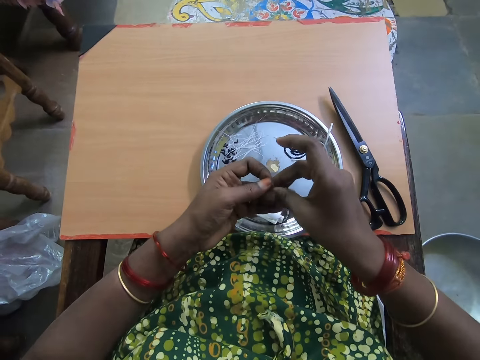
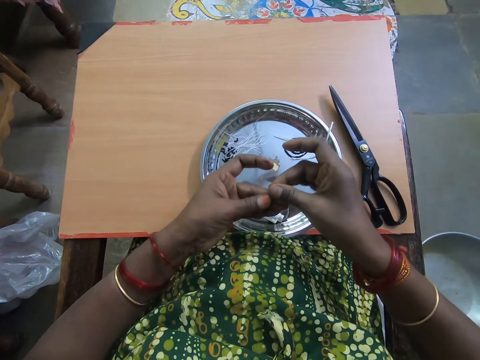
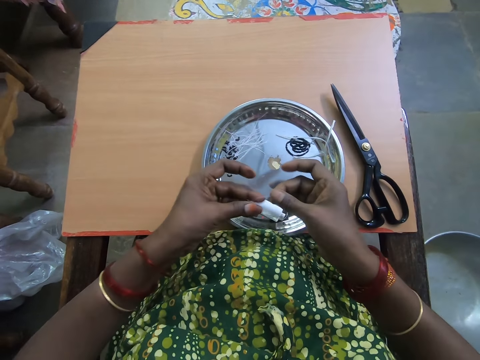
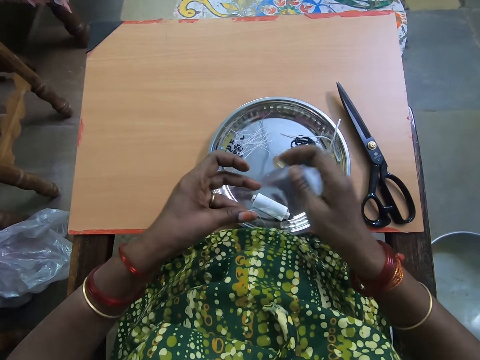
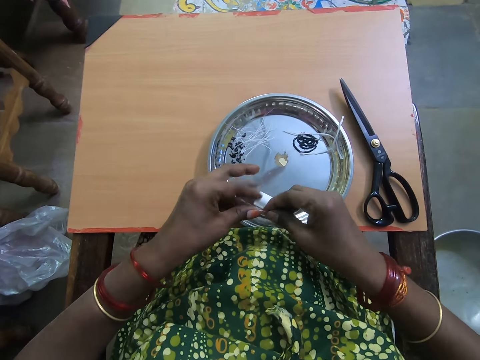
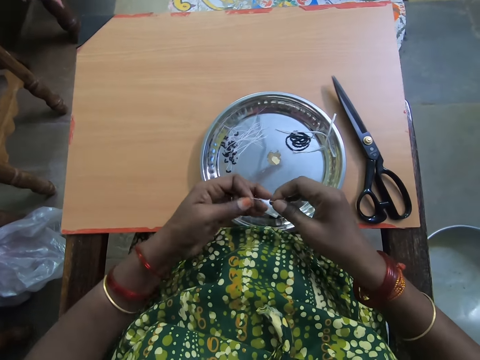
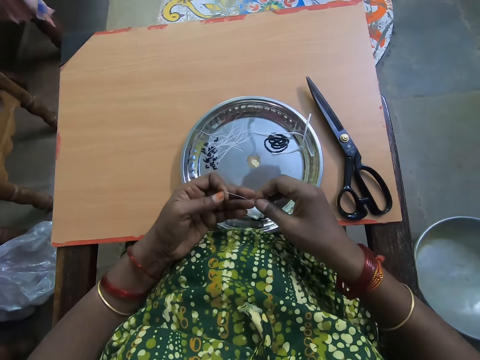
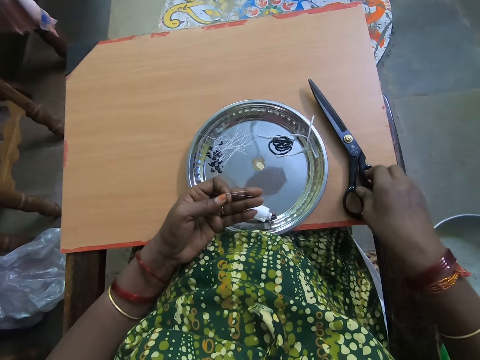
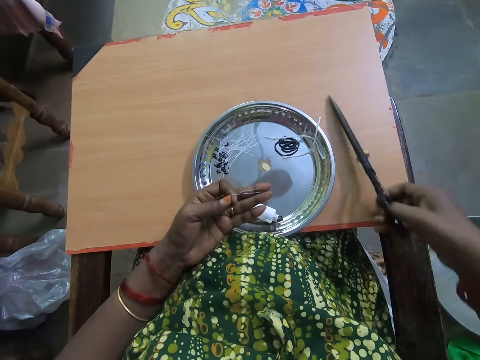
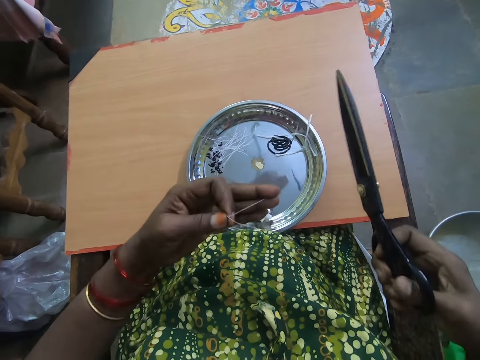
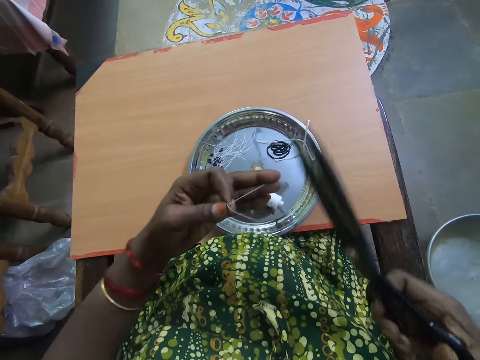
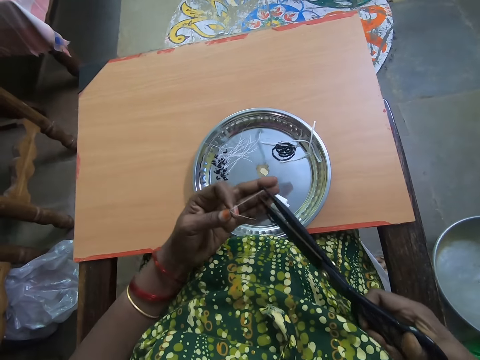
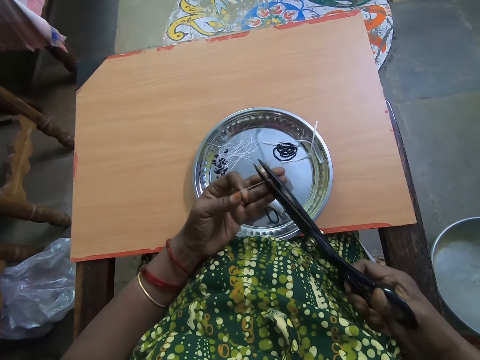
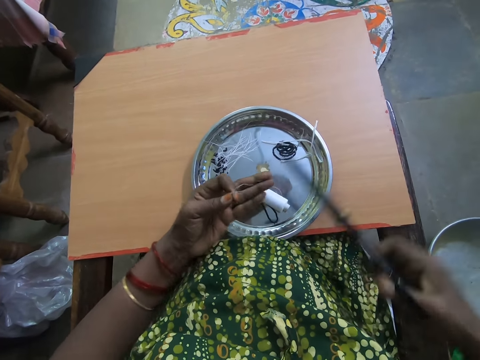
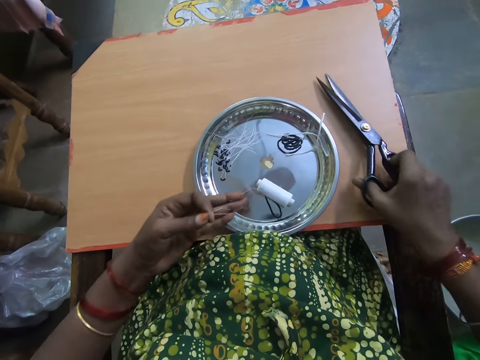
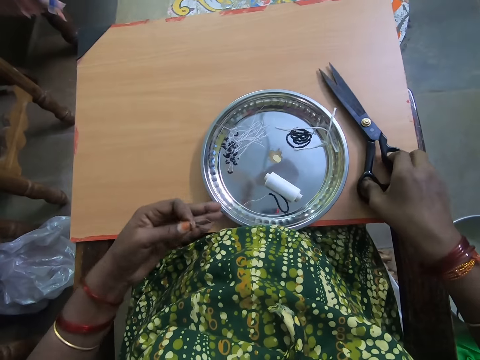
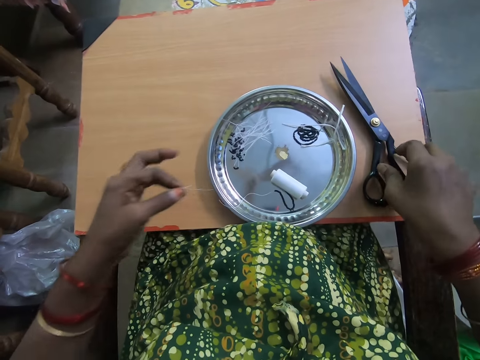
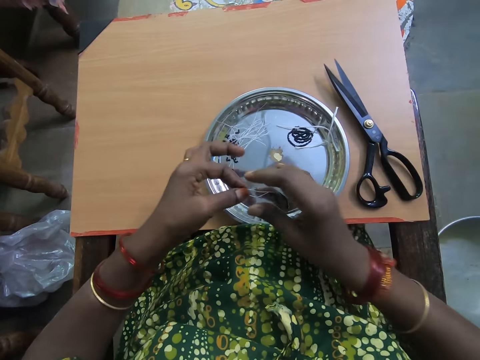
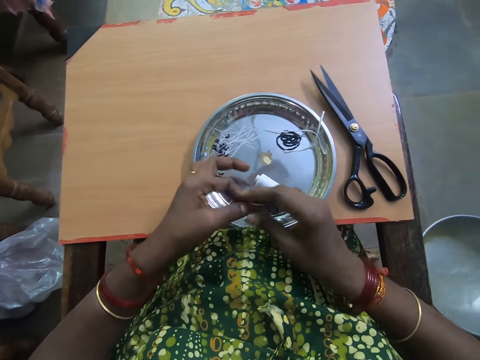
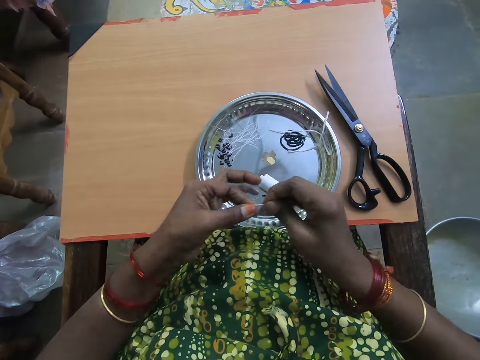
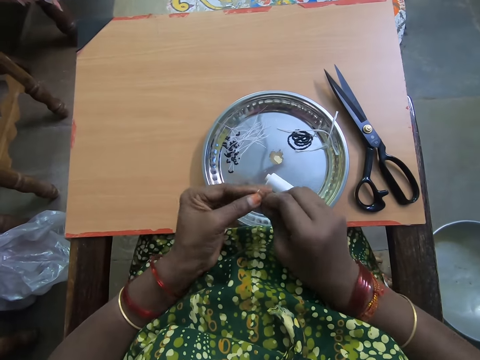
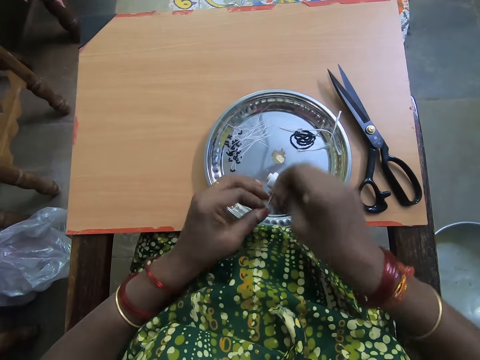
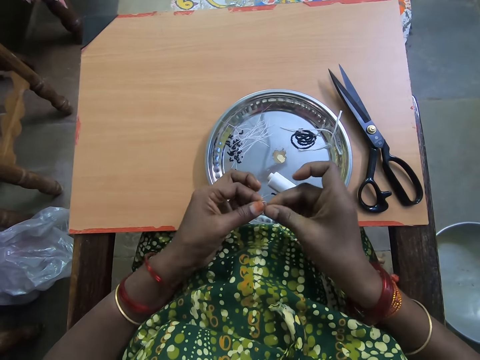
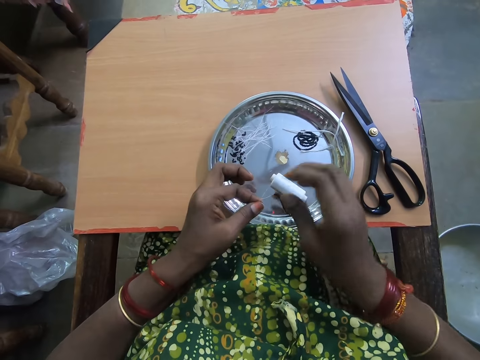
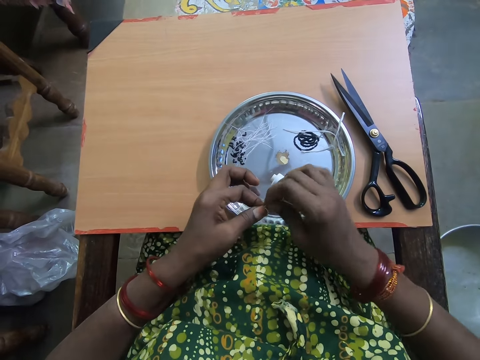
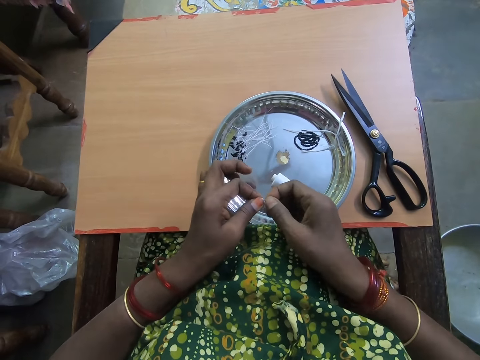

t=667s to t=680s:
The camera wearer joins the tips of the thread together. She folds the polyester yarn with her hands. She picks up the scissors from the table with her right hand. She cuts the beaded thread or polyester yarn with the scissors. She drops the scissors on the table with her right hand. She ties the tip of the thread with both hands. She folds the polyester yarn with her hands.

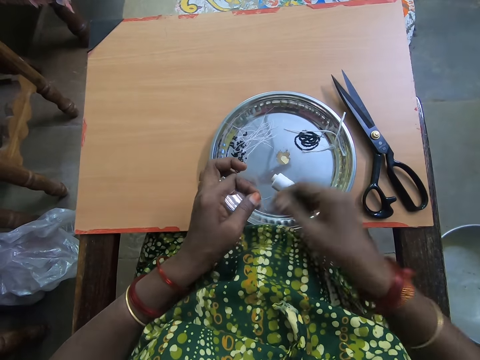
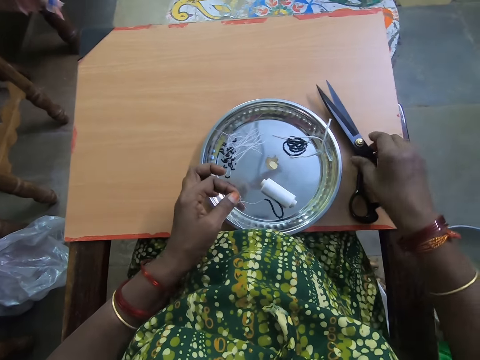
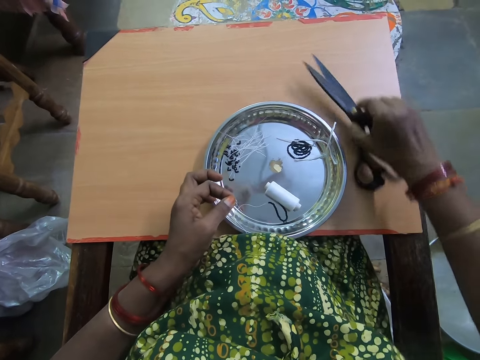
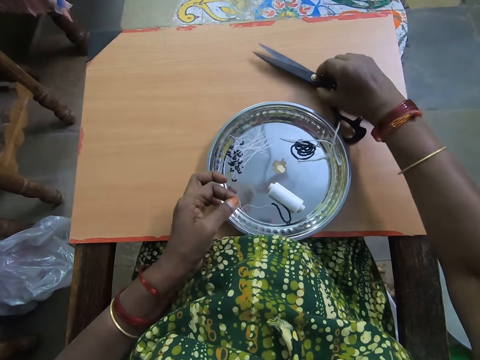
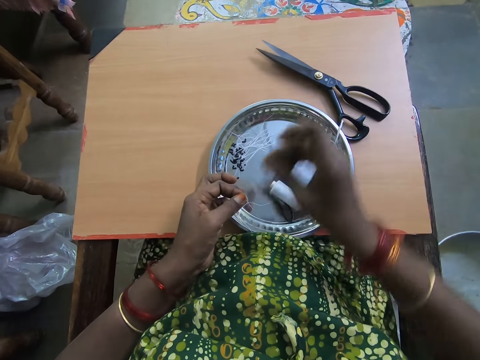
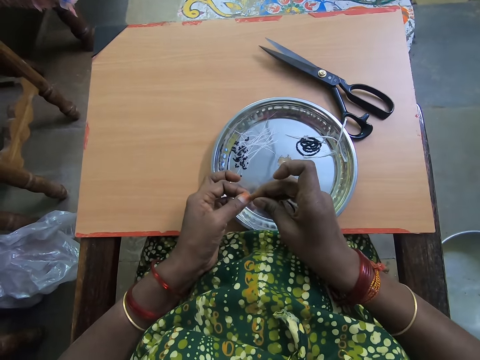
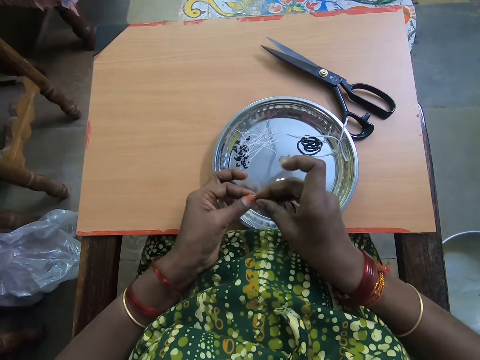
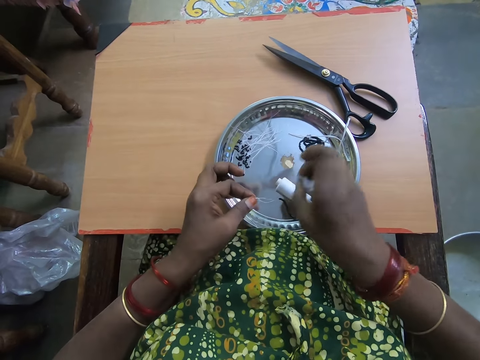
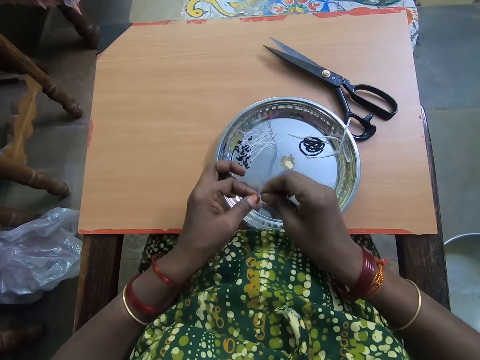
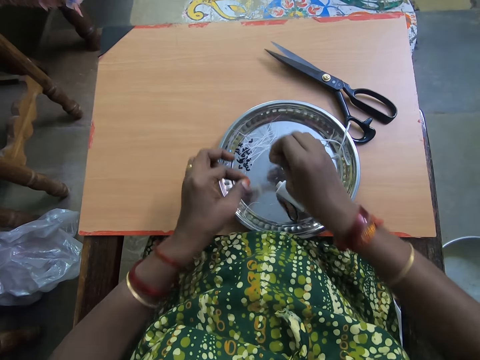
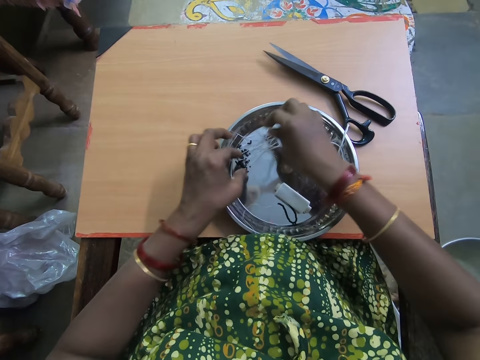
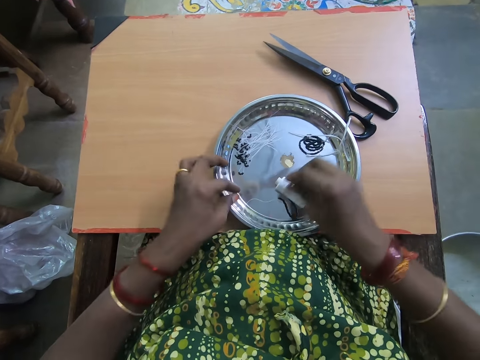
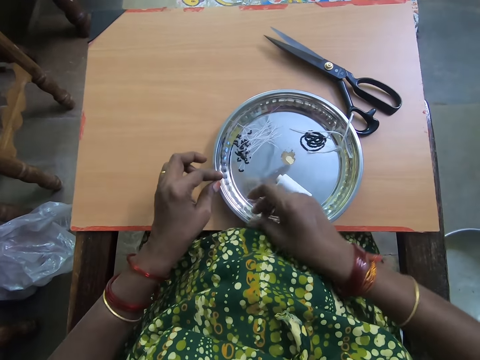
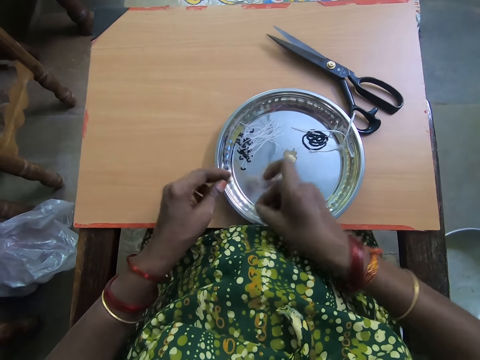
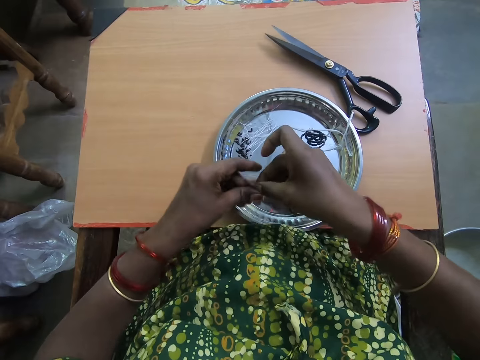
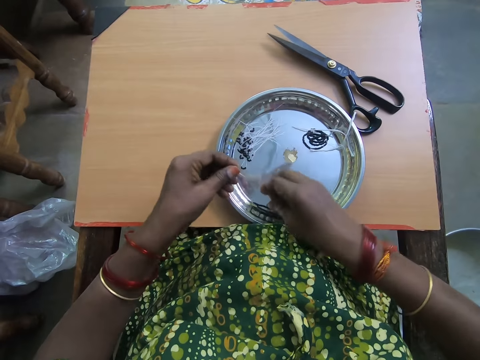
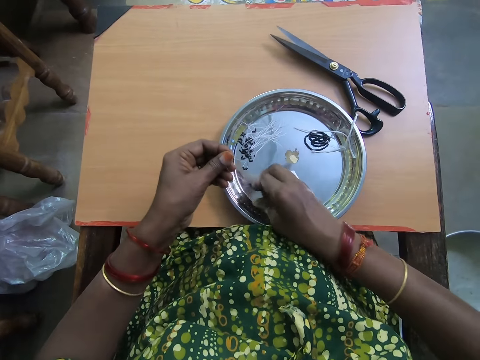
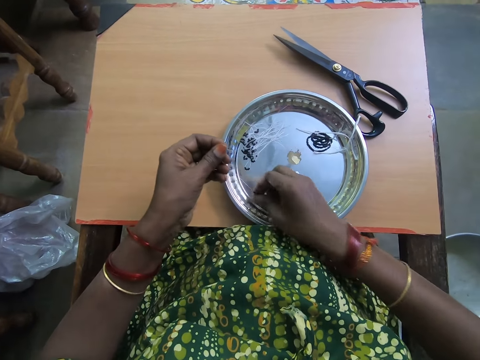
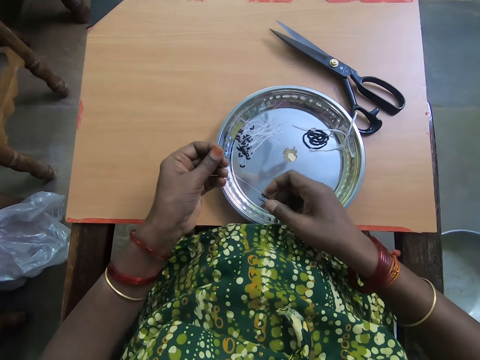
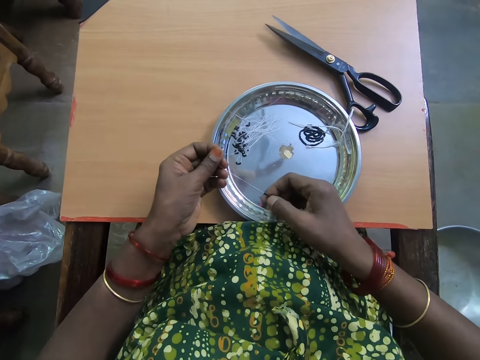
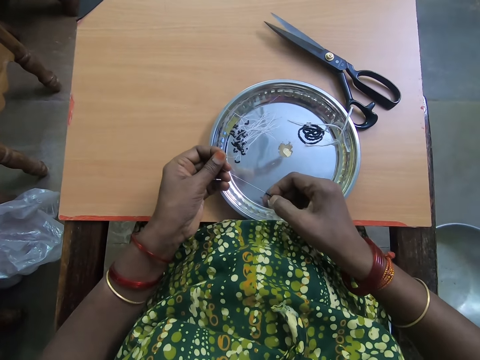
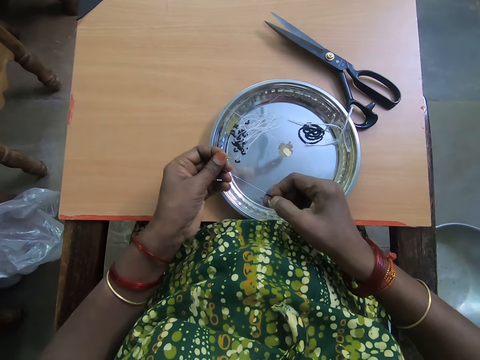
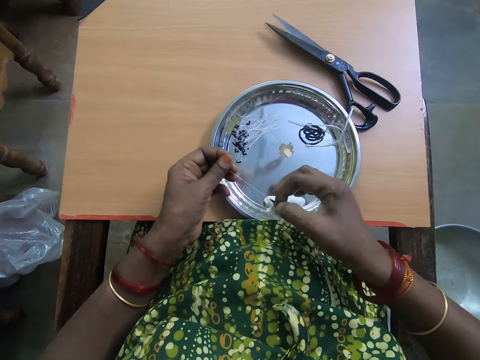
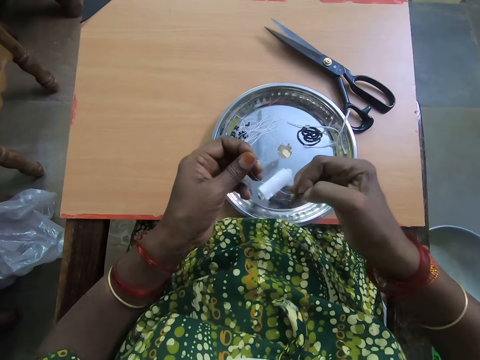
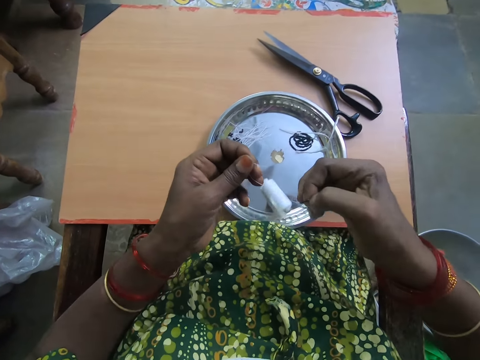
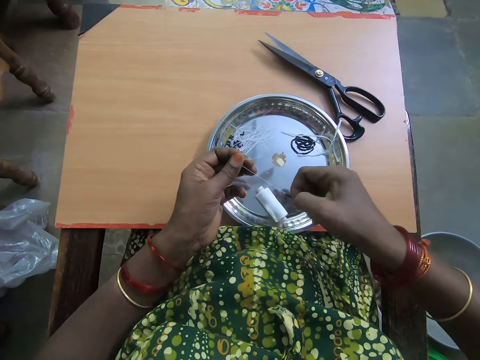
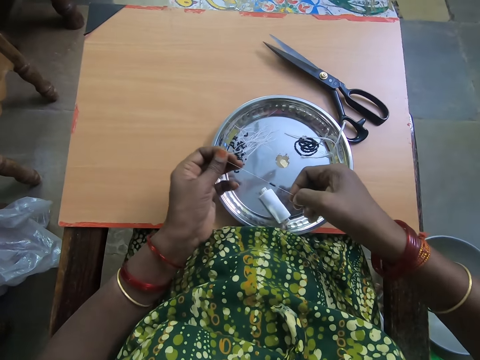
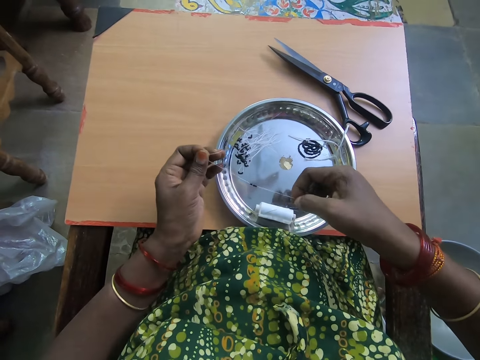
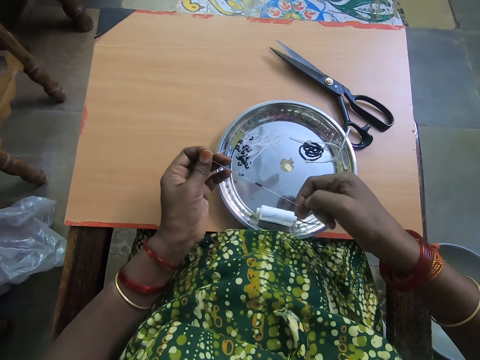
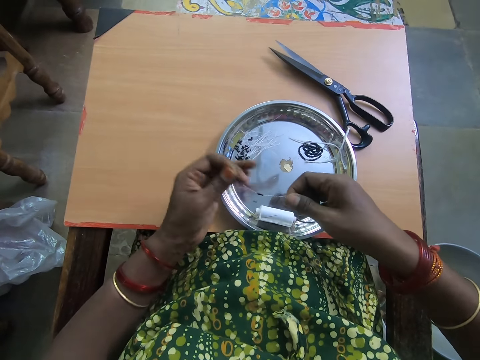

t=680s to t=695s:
The camera wearer moves the scissors on the table. She picks up the scissors from the table with her right hand and drops the scissors on the table with her right hand. She ties the tip of the thread with both hands. She folds the polyester yarn with her hands. She drops the beaded thread or polyester yarn with beads on a plate with both hands. She picks the beaded thread from the plate with her right hand. She passes the thread to her left hand. She straightens the polyester yarn with her hands. She separates the beads in the thread with her right hand. She pulls the thread from the thread roll with her right hand.
